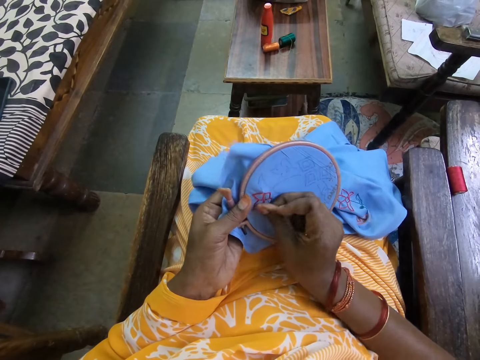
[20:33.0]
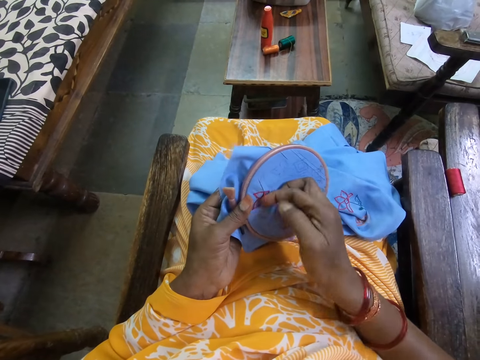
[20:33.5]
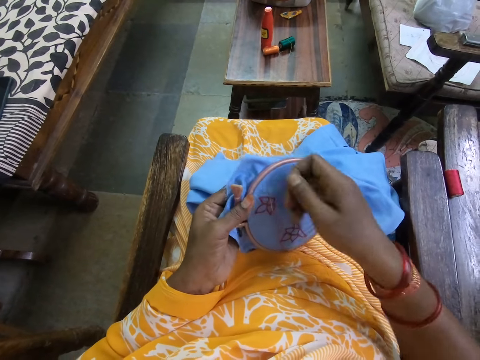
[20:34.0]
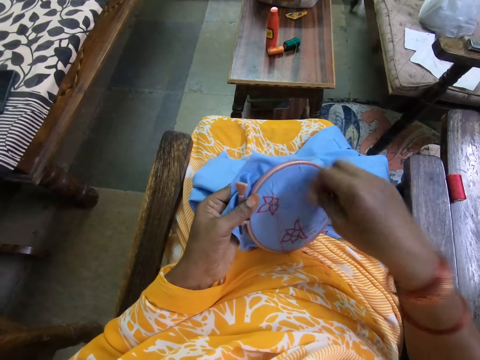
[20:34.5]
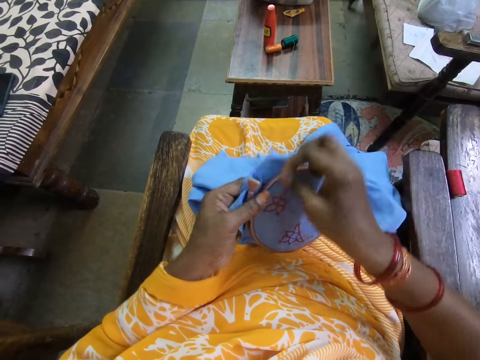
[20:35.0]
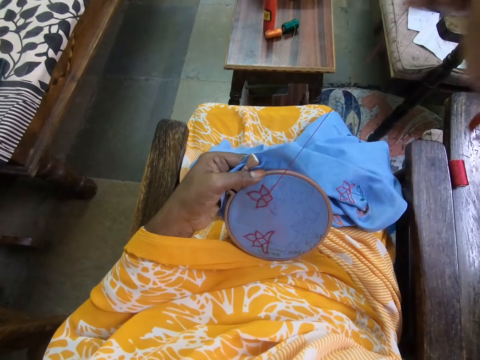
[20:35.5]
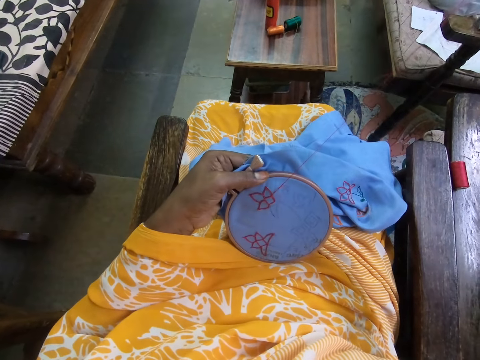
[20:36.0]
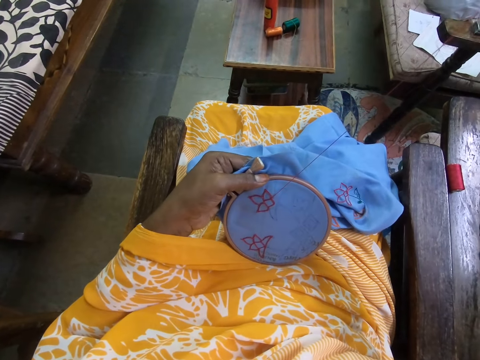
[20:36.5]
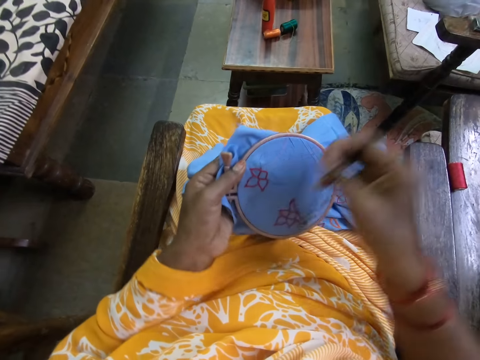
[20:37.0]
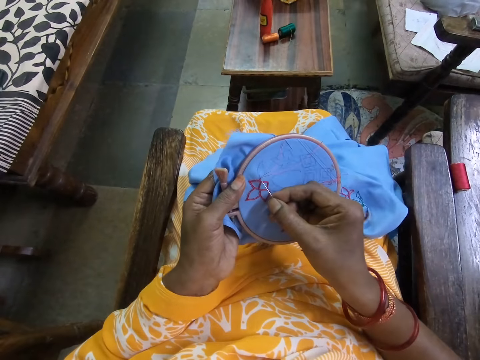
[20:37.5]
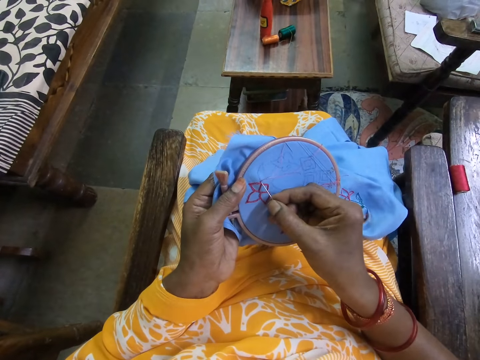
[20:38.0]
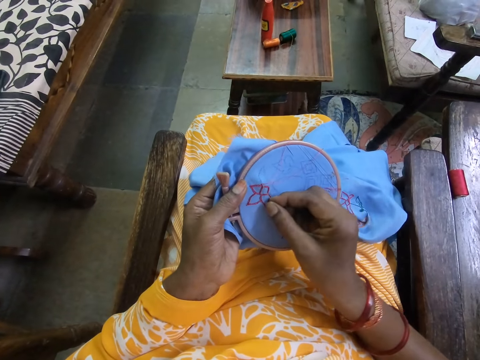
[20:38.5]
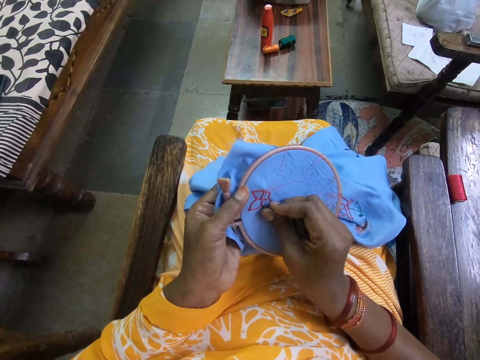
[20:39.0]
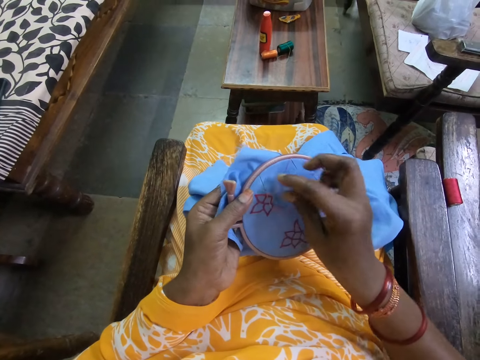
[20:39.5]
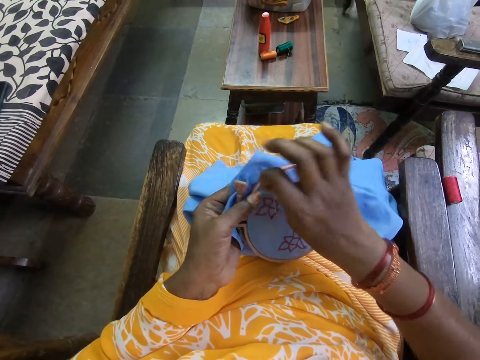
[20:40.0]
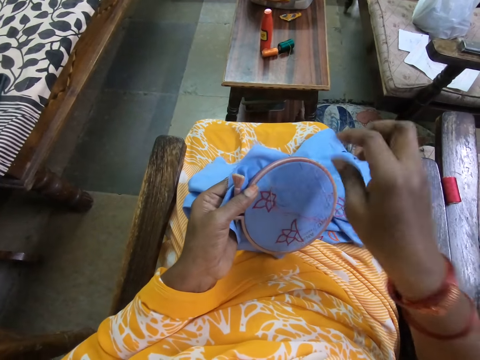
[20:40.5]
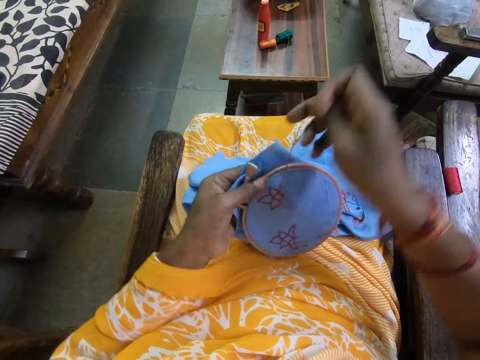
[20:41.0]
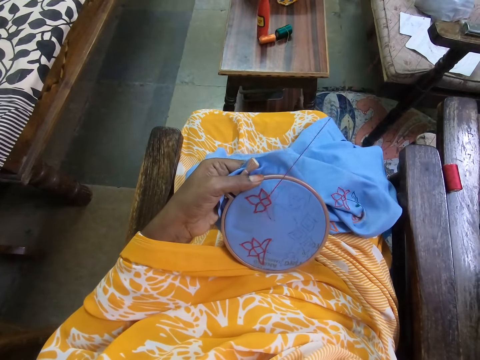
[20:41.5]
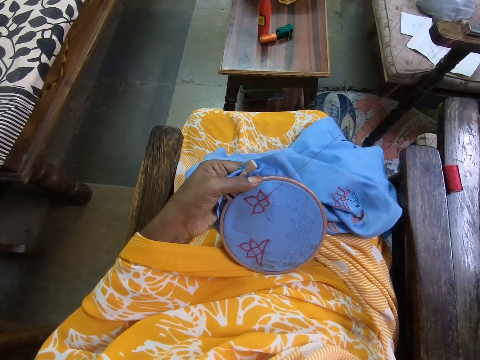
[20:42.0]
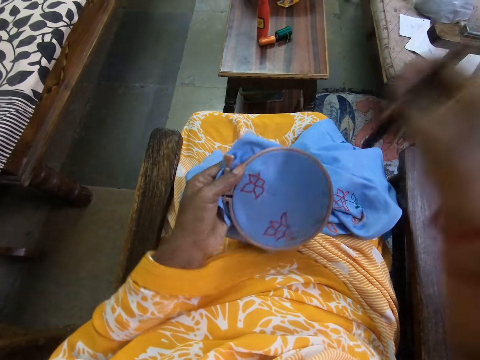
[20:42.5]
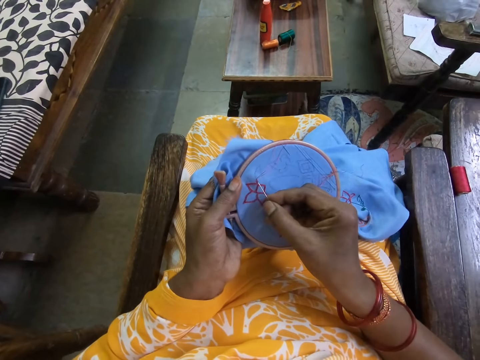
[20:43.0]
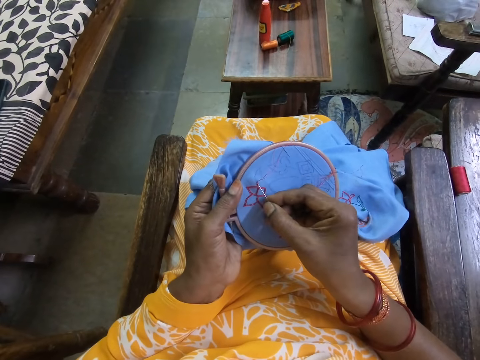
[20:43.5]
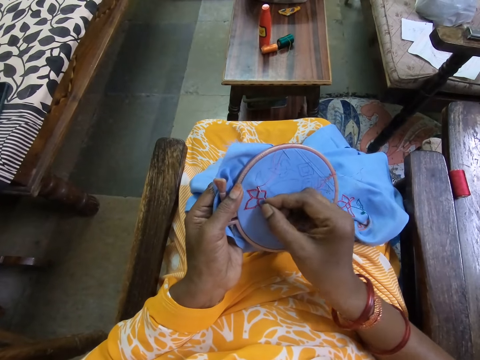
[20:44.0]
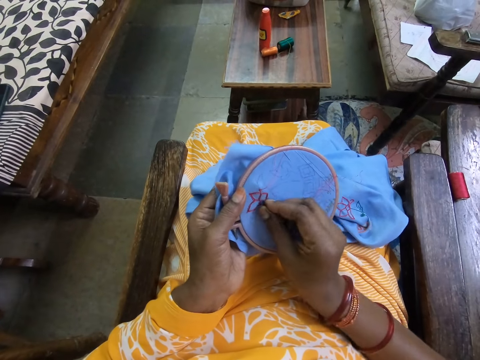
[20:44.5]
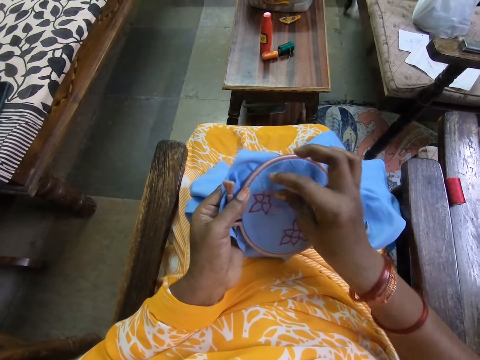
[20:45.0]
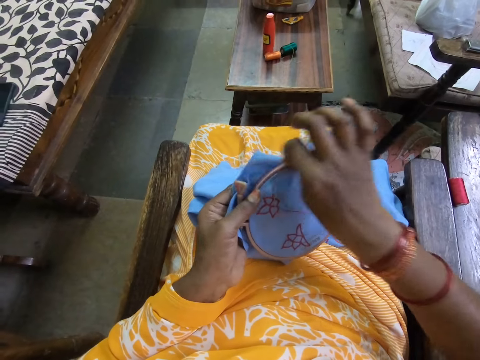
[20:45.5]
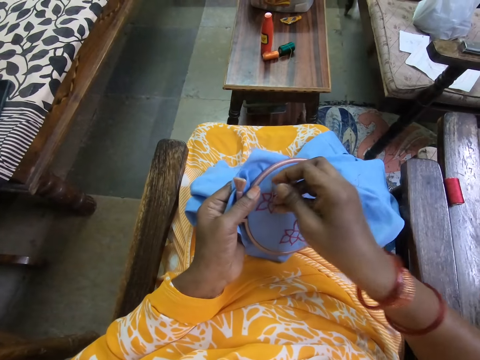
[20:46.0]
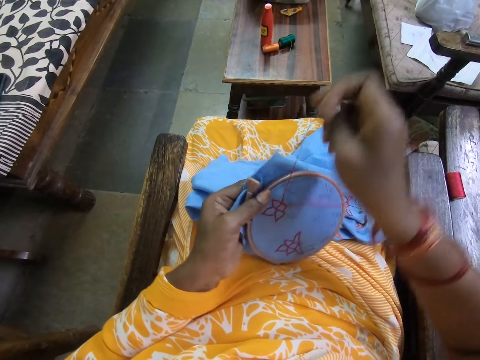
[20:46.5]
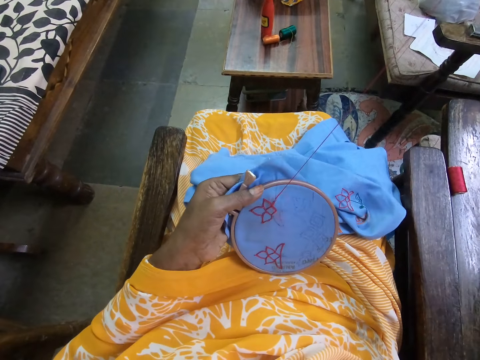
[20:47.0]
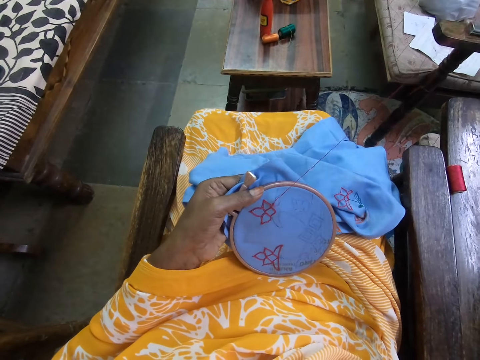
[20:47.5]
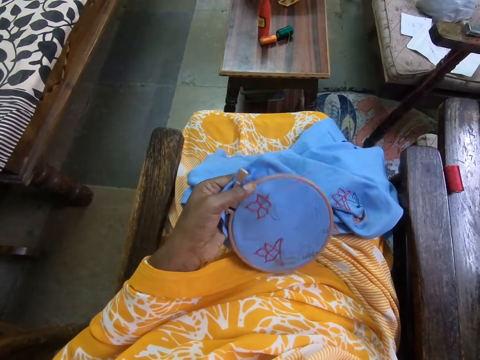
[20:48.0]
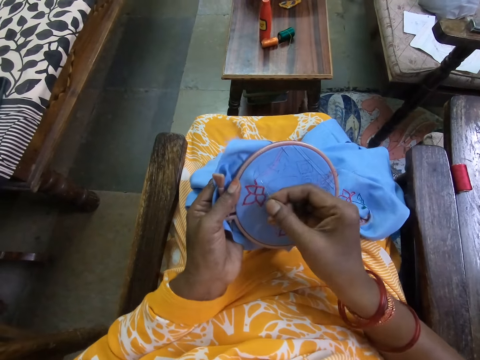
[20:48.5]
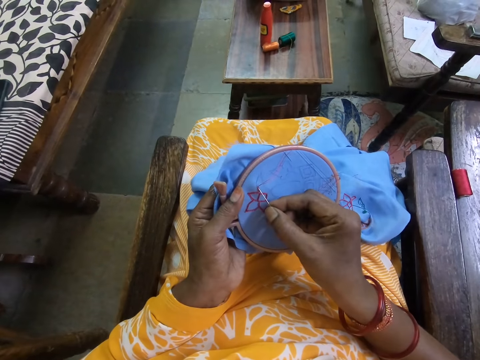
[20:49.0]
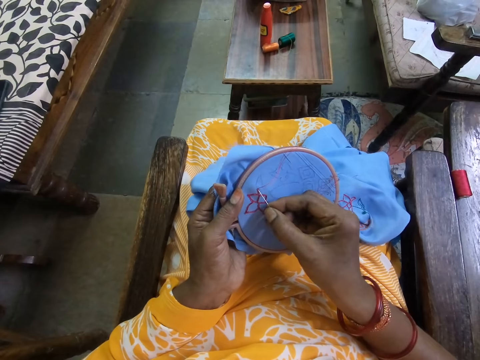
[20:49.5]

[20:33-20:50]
The camera wearer inserts a needle on a piece of fabric. They round thread on the needle. They embroider a flower. They insert the needle on the piece of fabric. They round the thread on the needle. They embroider the flower. They insert the needle on the piece of fabric. They round the thread on the needle. They embroider the flower.

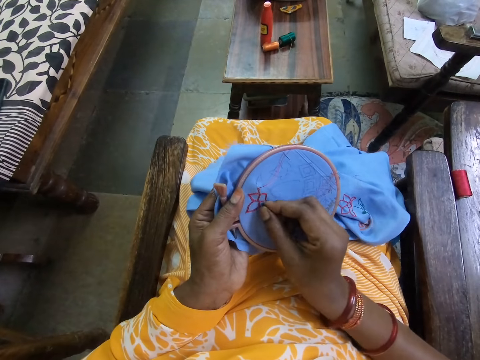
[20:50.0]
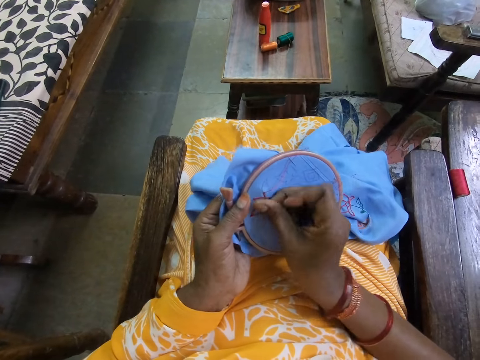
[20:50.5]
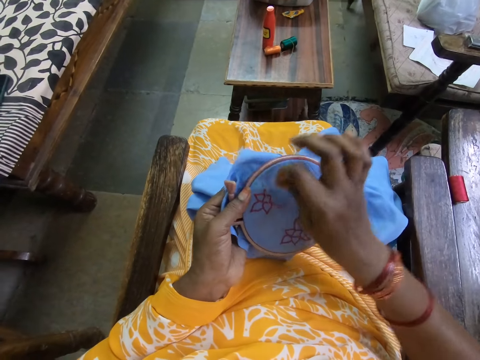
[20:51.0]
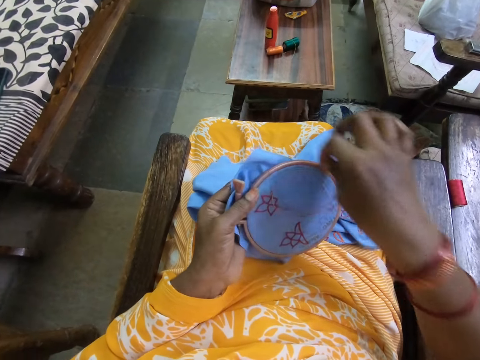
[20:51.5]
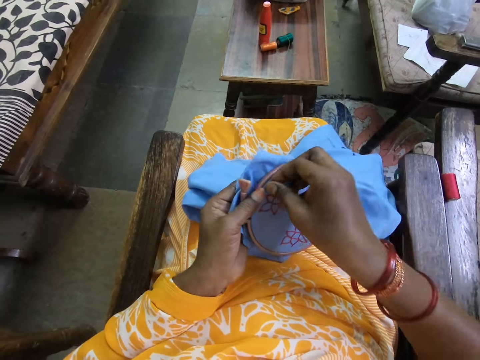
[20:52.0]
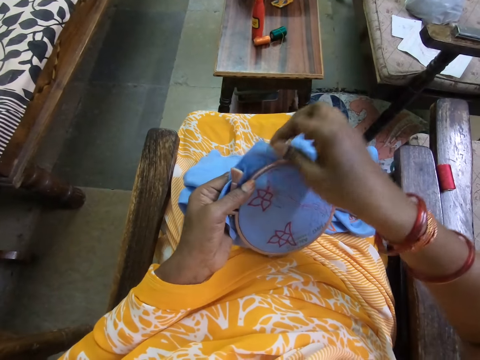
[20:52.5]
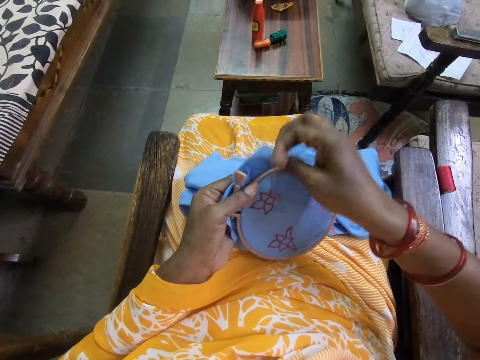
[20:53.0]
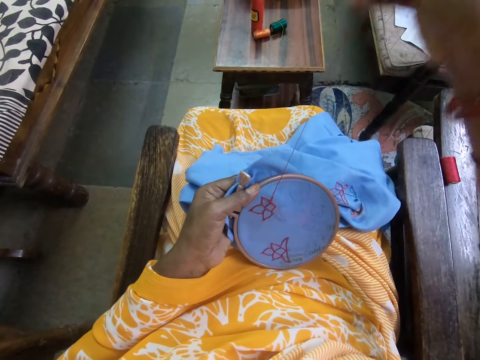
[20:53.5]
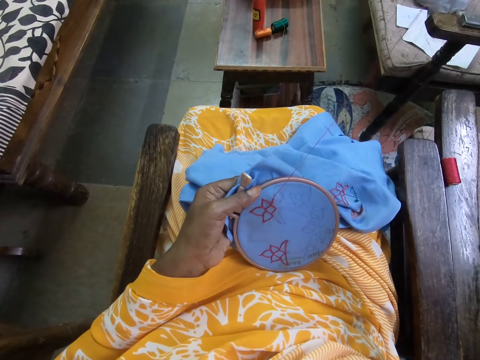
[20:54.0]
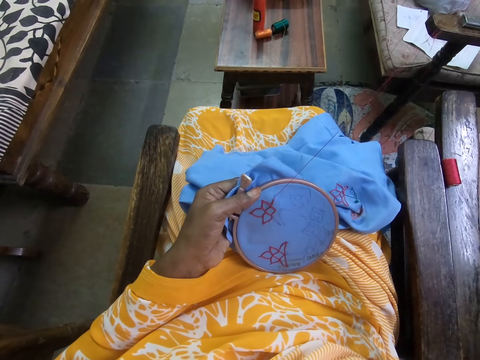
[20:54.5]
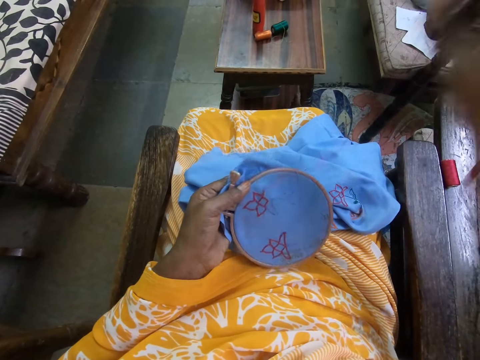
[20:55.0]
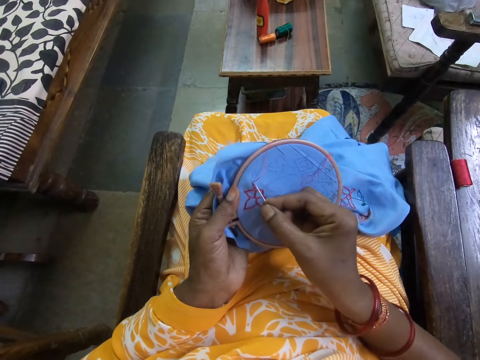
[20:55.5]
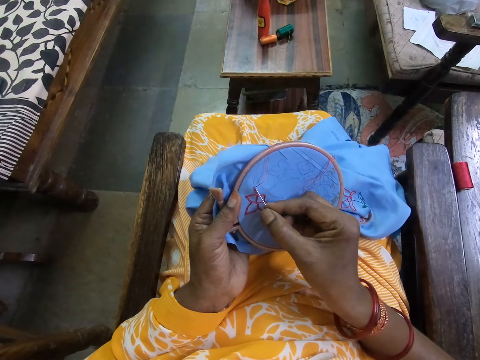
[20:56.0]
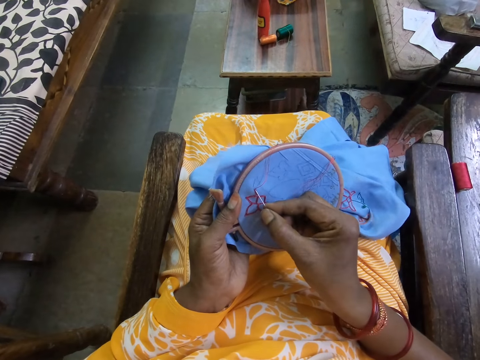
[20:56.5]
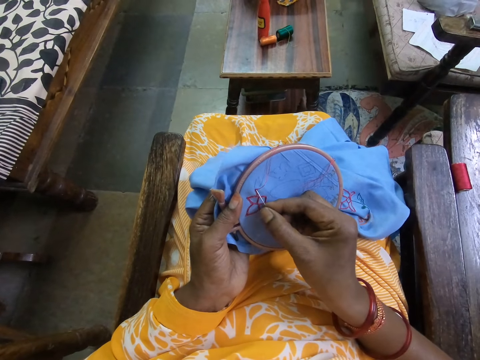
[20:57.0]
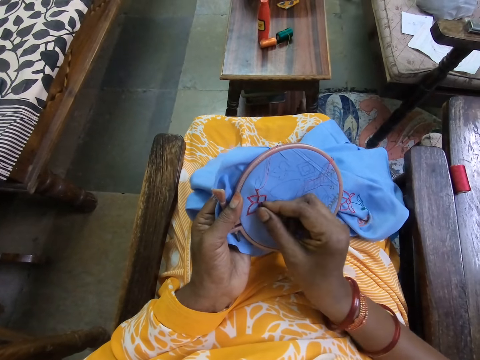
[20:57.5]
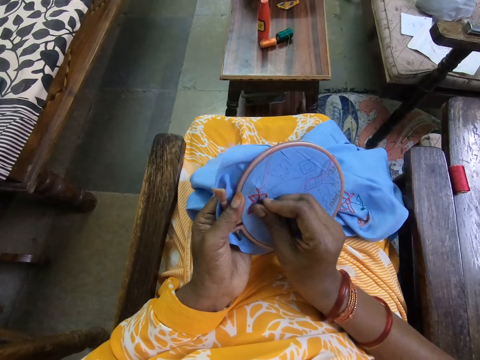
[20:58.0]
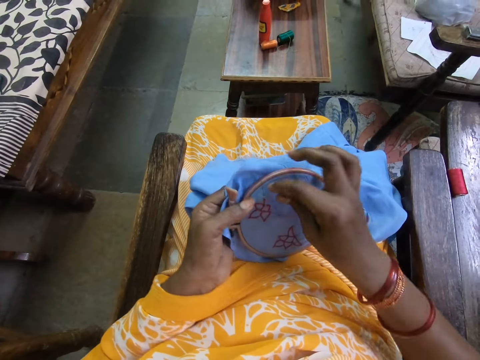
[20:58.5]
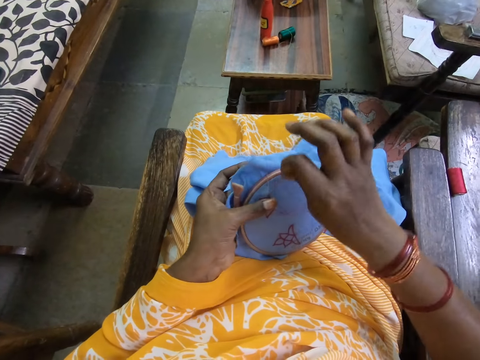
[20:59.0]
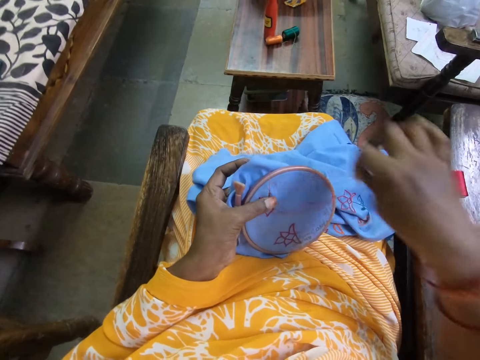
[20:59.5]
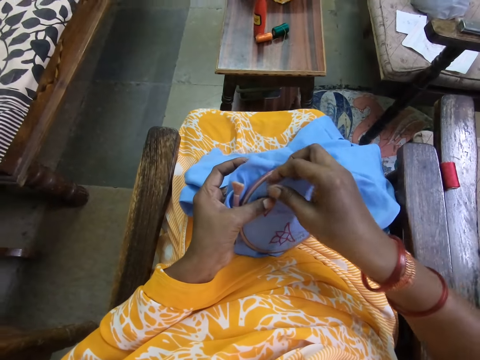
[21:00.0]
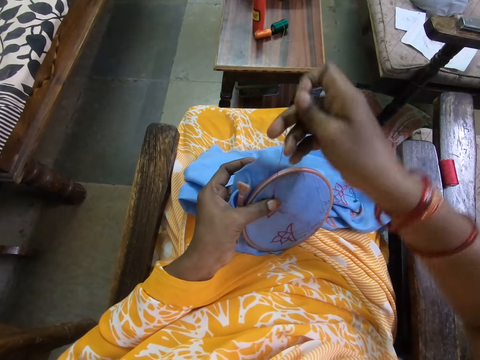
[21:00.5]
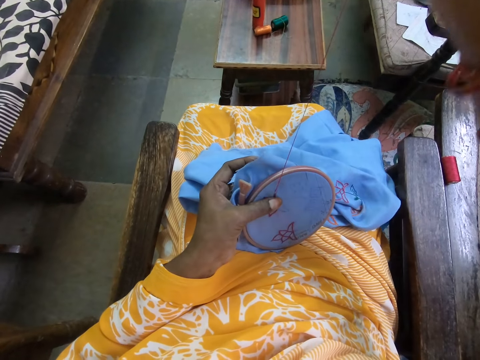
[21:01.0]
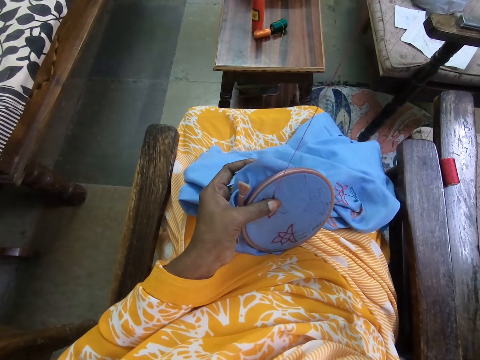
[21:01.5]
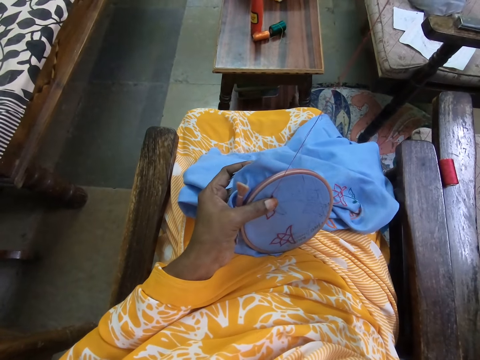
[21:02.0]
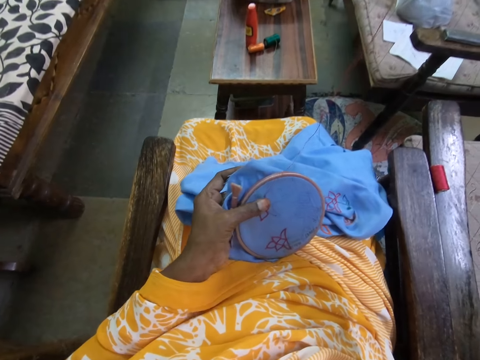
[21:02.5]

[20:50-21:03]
The camera wearer inserts a needle on a piece of fabric. They round thread on the needle. They embroider a flower. They insert the needle on the piece of fabric. They round the thread on the needle. They embroider the flower.
